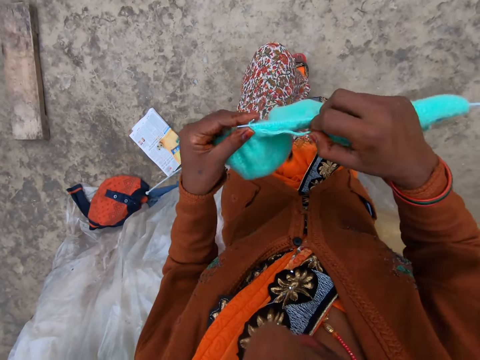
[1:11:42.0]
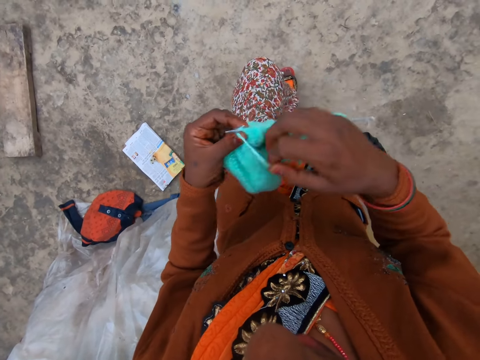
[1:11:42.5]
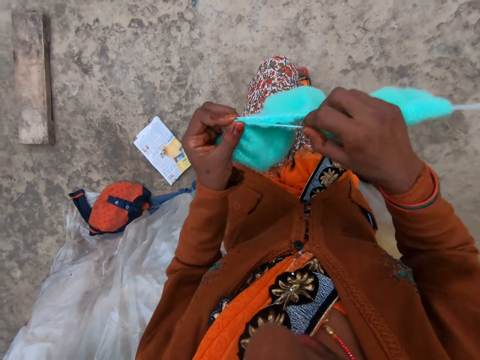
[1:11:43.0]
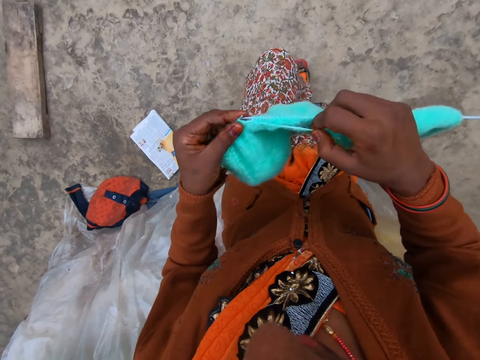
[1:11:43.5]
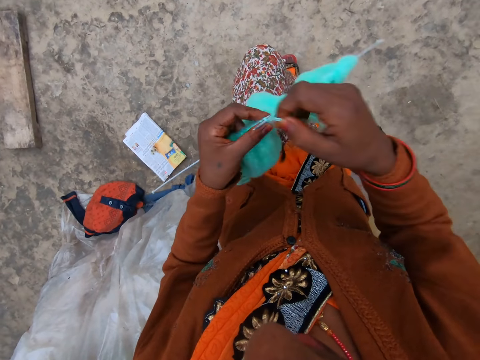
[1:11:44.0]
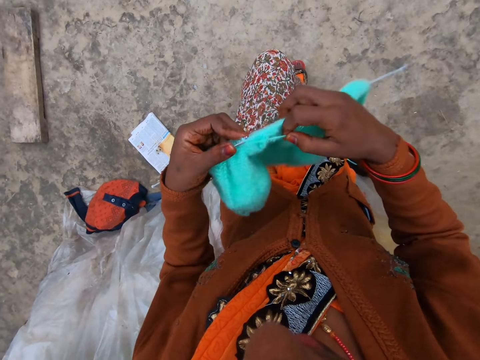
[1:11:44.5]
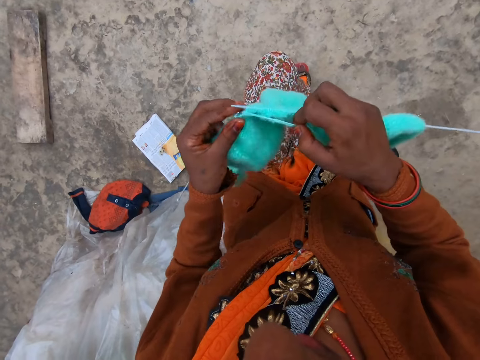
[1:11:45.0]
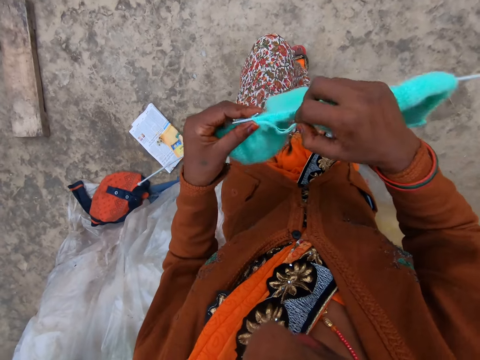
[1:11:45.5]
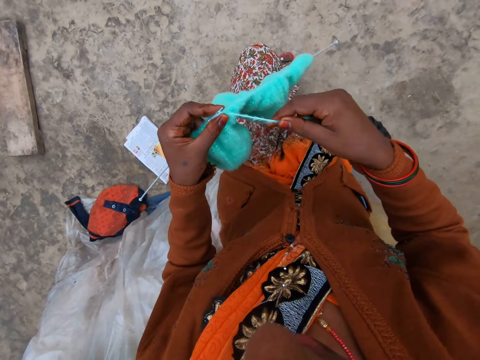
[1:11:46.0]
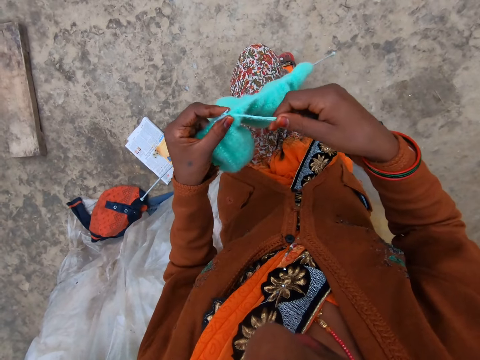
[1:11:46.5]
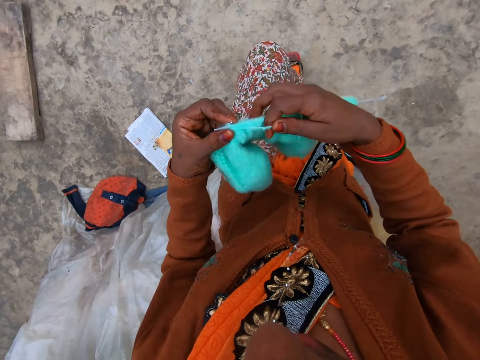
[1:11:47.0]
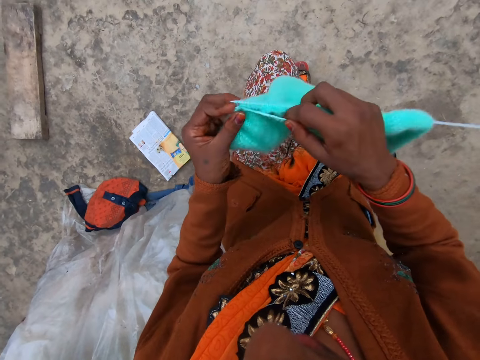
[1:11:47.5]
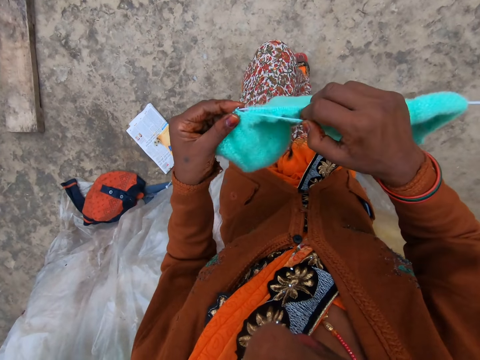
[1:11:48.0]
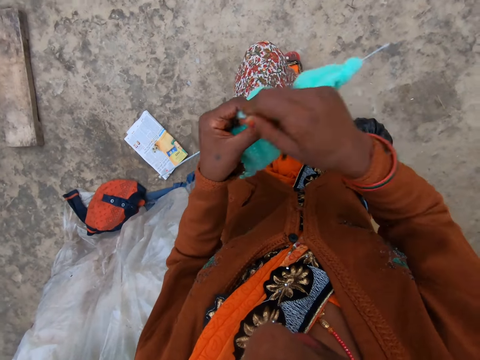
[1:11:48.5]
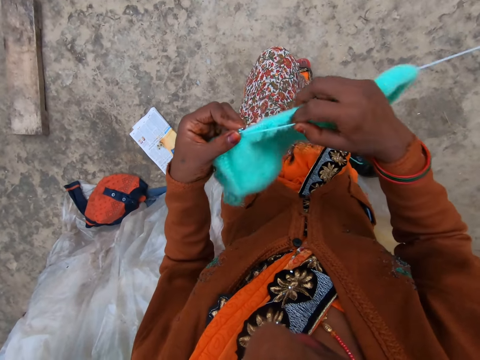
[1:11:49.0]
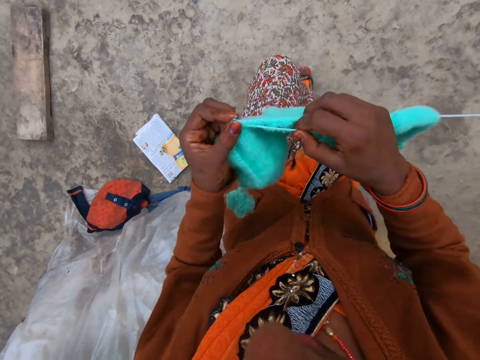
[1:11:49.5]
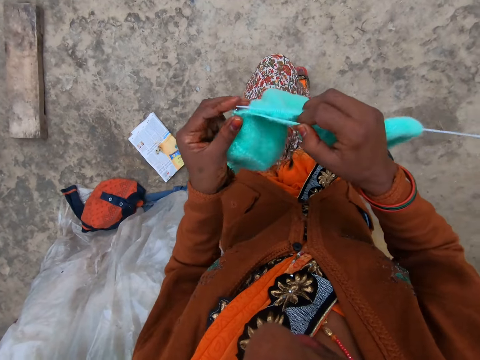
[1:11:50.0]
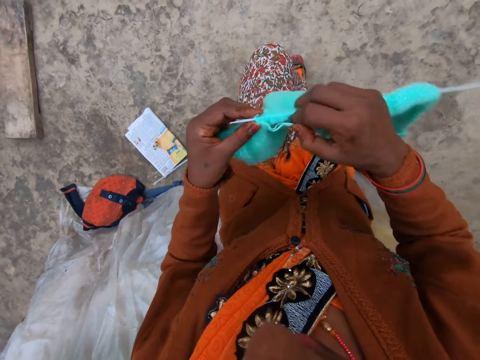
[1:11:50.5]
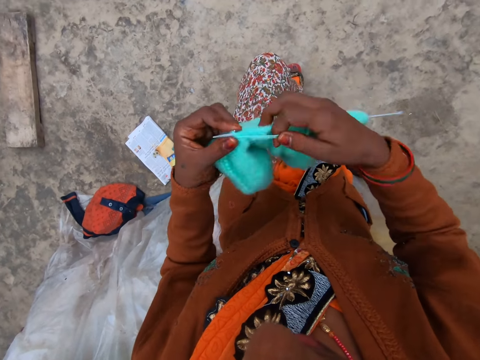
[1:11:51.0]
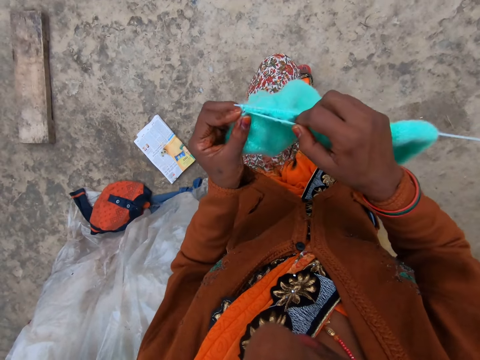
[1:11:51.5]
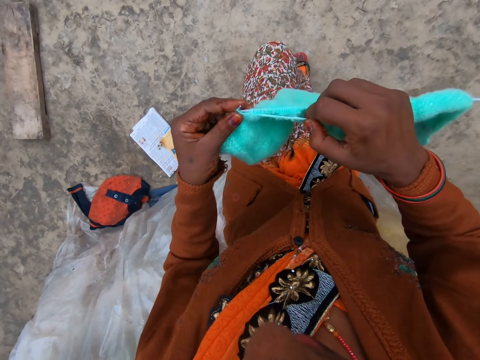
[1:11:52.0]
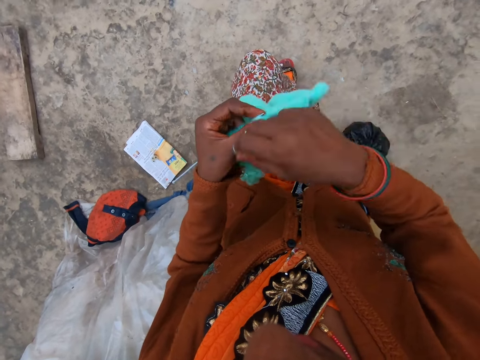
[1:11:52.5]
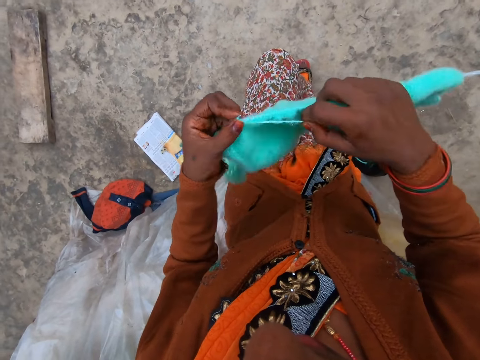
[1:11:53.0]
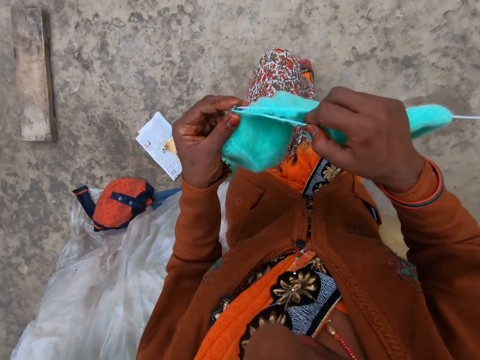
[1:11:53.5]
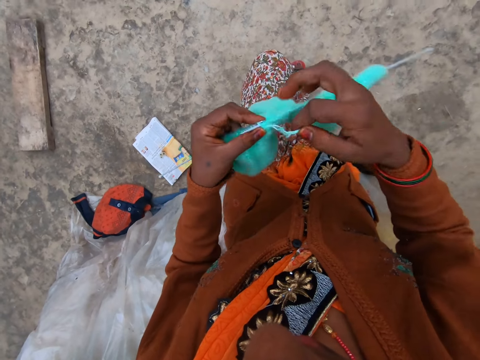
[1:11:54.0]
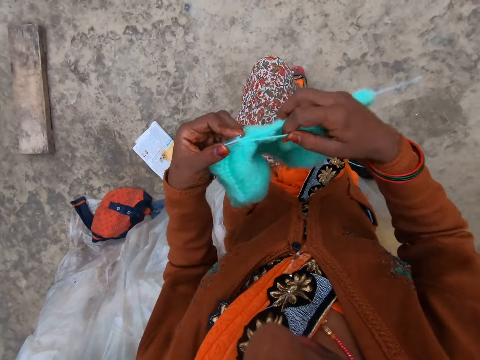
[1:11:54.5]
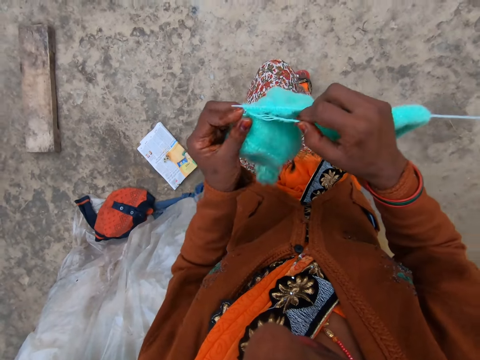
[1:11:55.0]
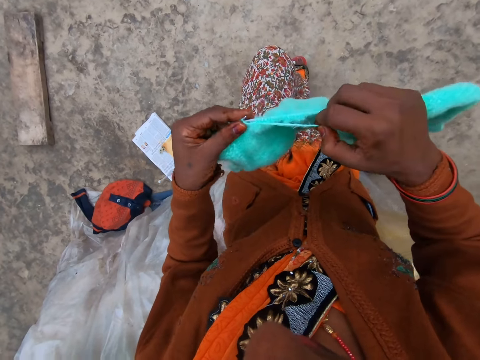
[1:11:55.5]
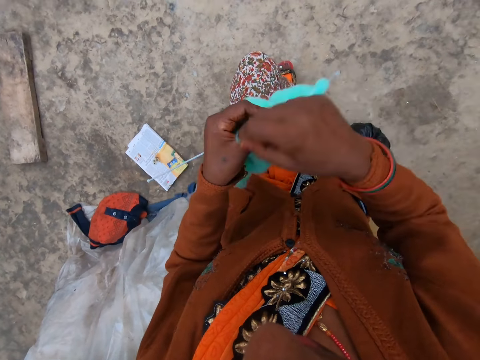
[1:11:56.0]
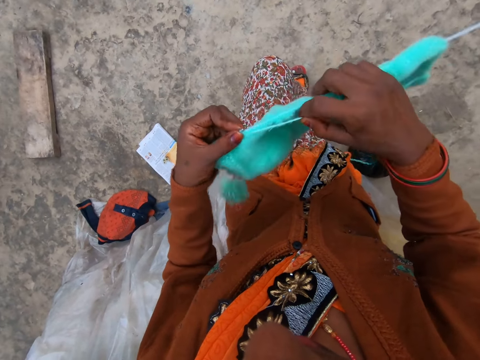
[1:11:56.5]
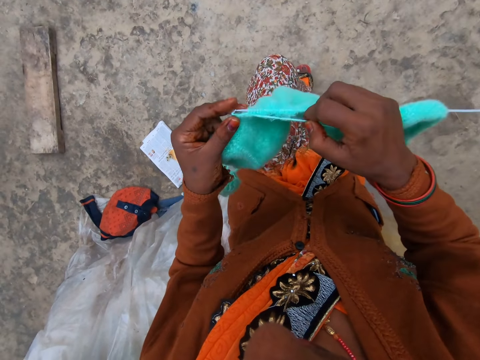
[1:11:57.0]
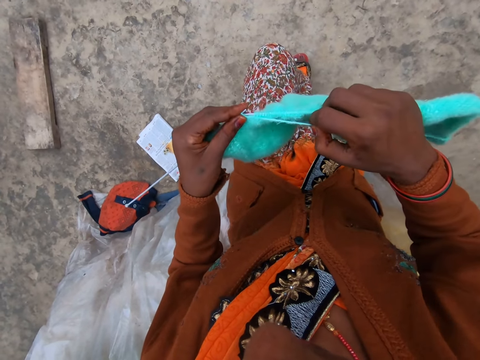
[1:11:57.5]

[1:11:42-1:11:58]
The camera wearer coils a knitting thread on a knitting needle. They knit a piece of fabric with the knitting needle. They coil the knitting thread on the knitting needle. They knit the piece of fabric with the knitting needle. They coil the knitting thread on the knitting needle. They knit the piece of fabric with the knitting needle. They coil the knitting thread on the knitting needle. They knit the piece of fabric with the knitting needle. They coil the knitting thread on the knitting needle. They knit the piece of fabric with the knitting needle. They coil the knitting thread on the knitting needle. They coil the knitting thread on the knitting needle again. They knit the piece of fabric with the knitting needle. They coil the knitting thread on the knitting needle. They knit the piece of fabric with the knitting needle.

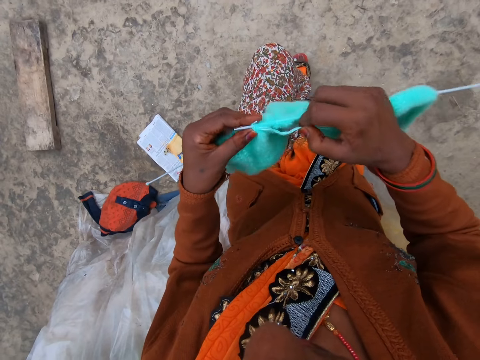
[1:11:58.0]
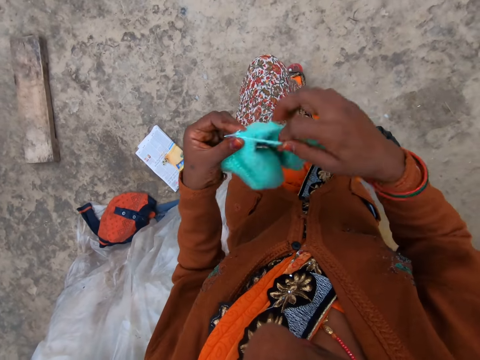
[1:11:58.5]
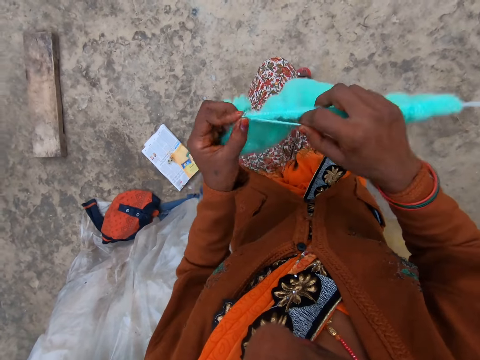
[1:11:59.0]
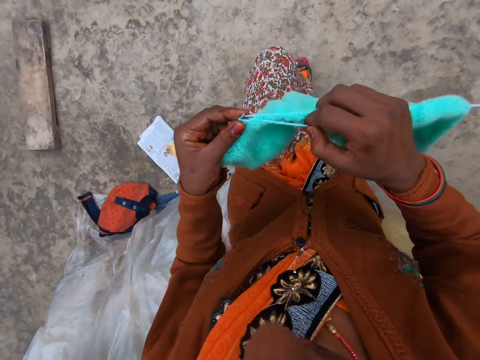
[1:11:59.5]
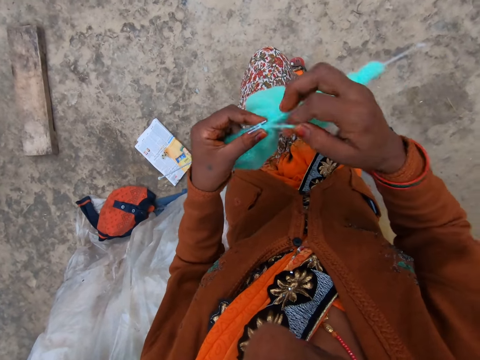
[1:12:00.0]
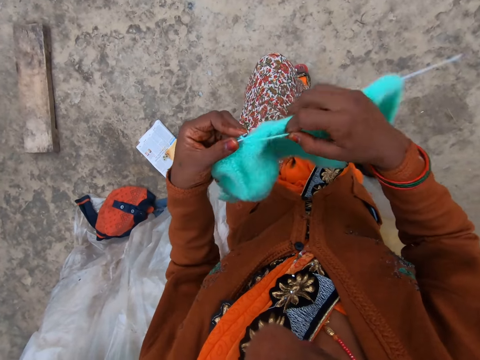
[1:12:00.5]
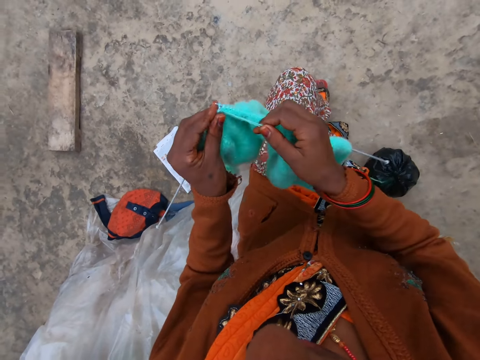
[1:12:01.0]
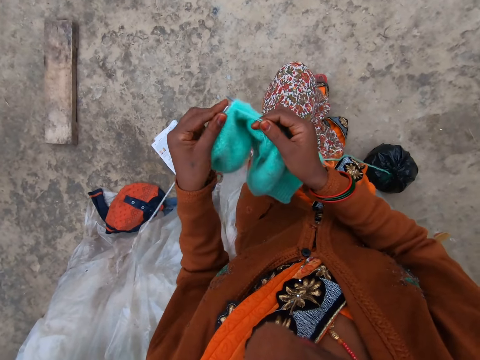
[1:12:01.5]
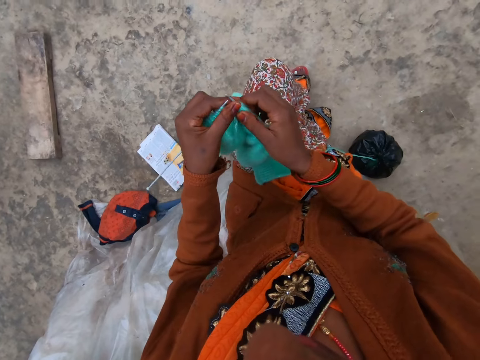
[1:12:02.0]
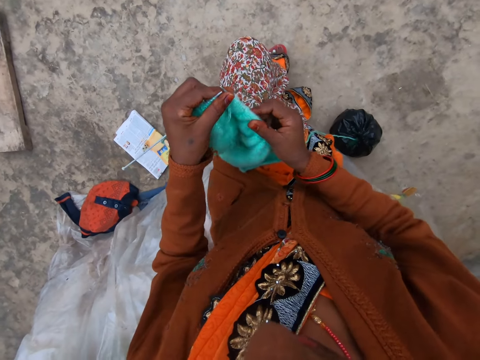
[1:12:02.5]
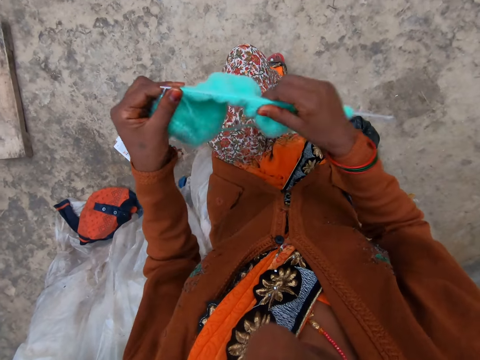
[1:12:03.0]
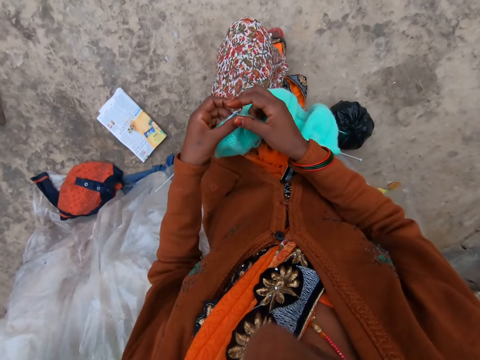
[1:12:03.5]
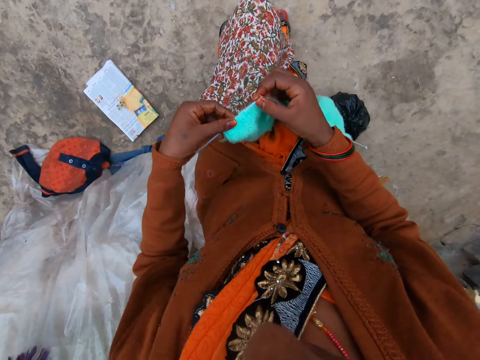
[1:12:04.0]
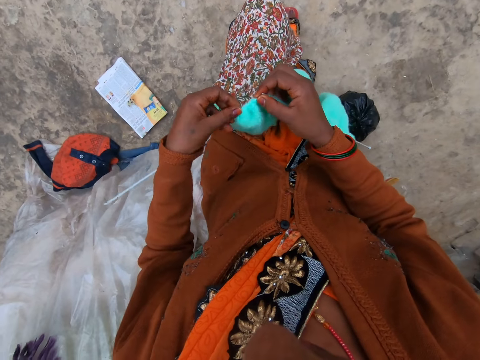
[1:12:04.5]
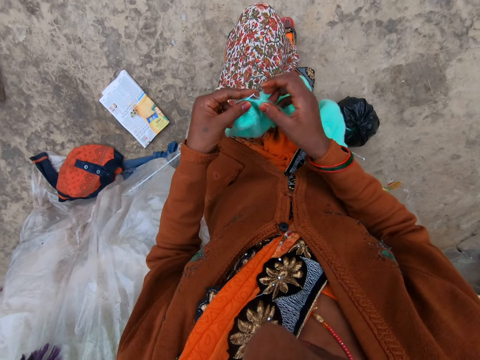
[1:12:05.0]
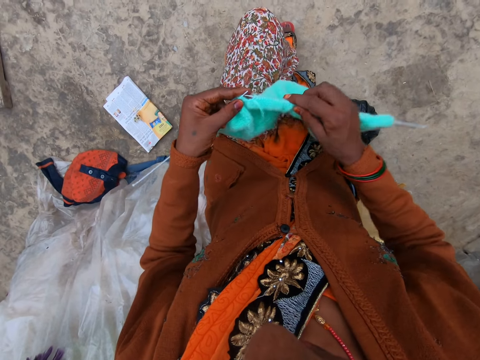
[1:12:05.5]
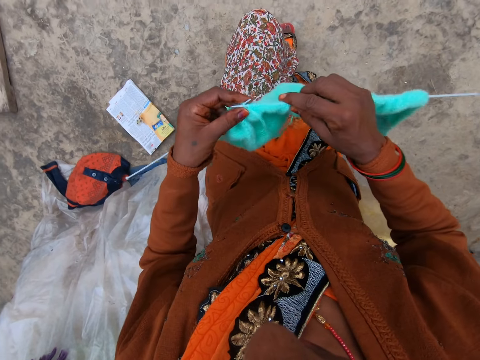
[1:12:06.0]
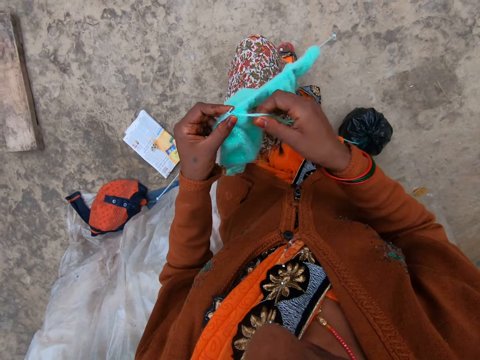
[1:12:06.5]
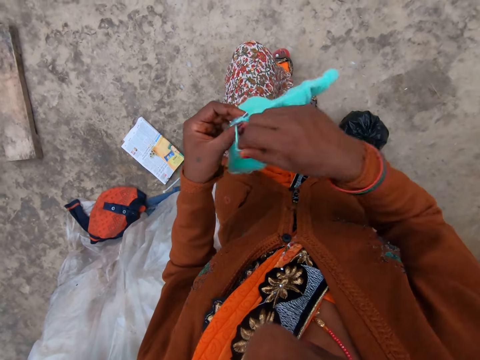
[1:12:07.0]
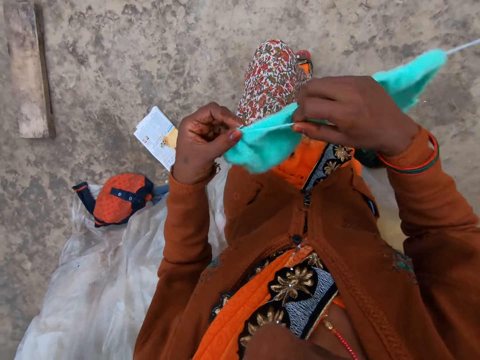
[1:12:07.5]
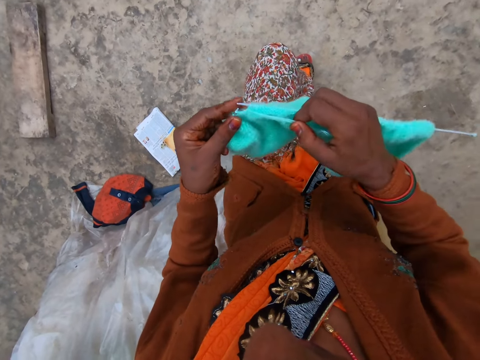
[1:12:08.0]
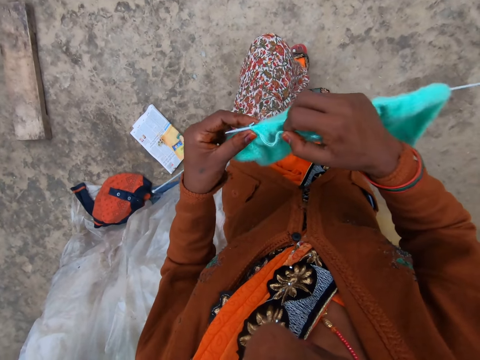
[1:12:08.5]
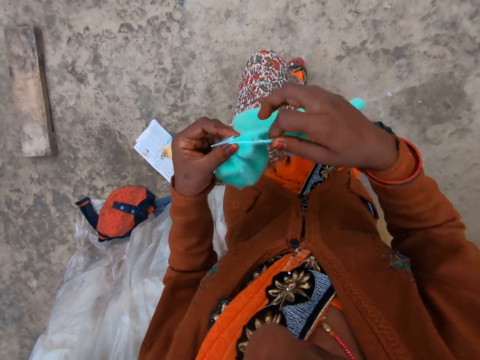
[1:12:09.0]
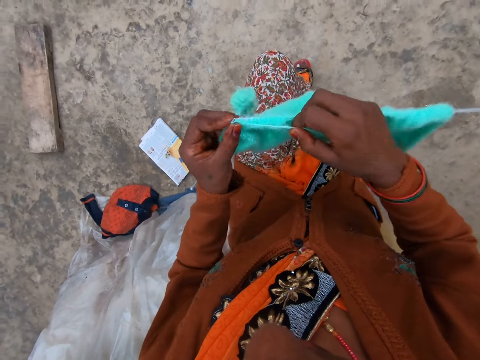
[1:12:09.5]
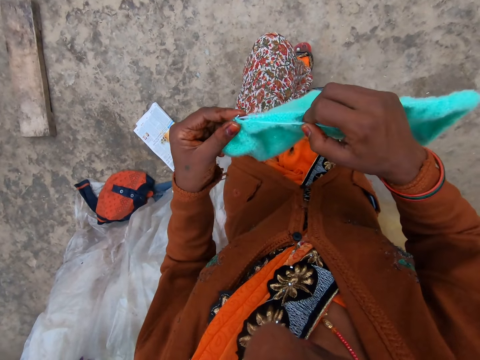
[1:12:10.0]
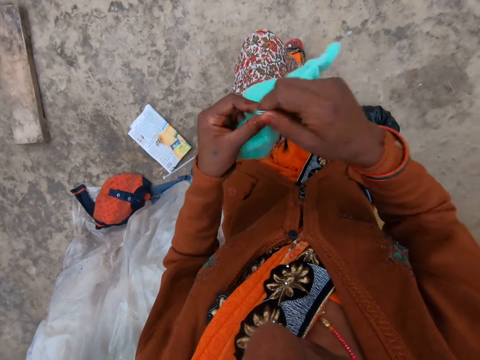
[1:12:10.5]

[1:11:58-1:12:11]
The camera wearer coils a knitting thread on a knitting needle. They knit a piece of fabric with the knitting needle. They coil the knitting thread on the knitting needle. They knit the piece of fabric with the knitting needle. They adjust a knitted fabric on the knitting needle. They knit the piece of fabric with the knitting needle. They coil the knitting thread on the knitting needle. They knit the piece of fabric with the knitting needle. They coil the knitting thread on the knitting needle. They knit the piece of fabric with the knitting needle.
